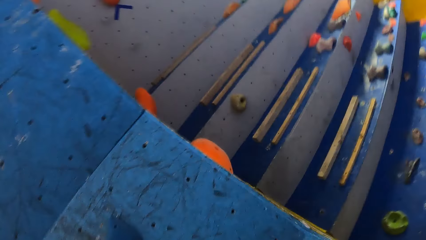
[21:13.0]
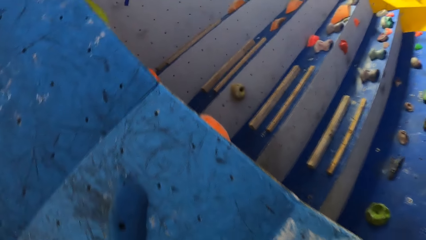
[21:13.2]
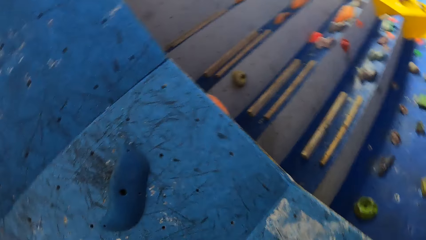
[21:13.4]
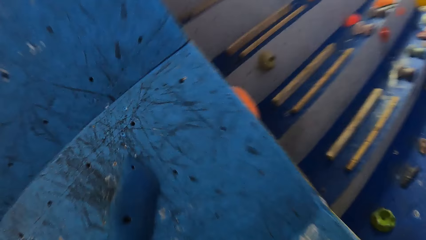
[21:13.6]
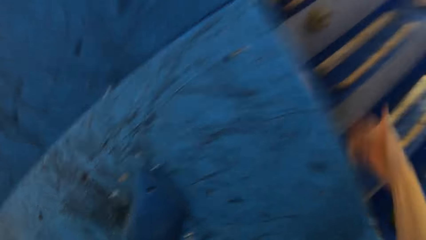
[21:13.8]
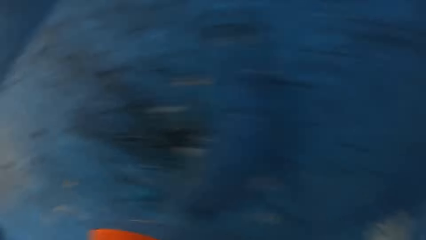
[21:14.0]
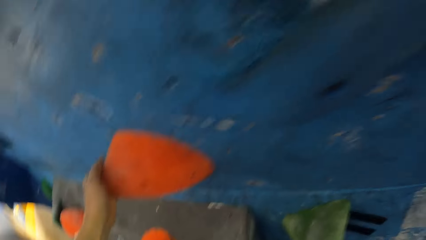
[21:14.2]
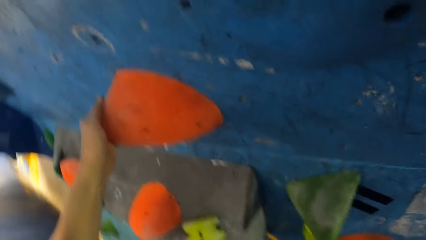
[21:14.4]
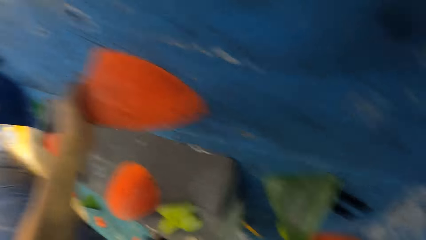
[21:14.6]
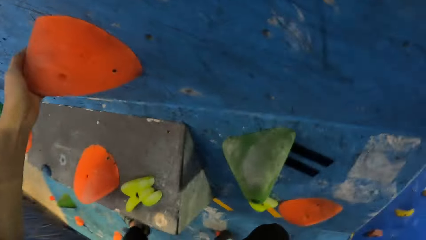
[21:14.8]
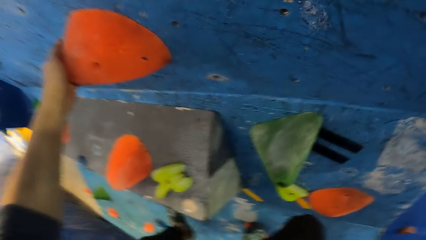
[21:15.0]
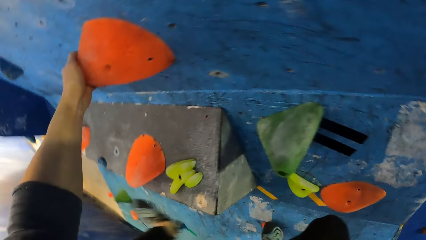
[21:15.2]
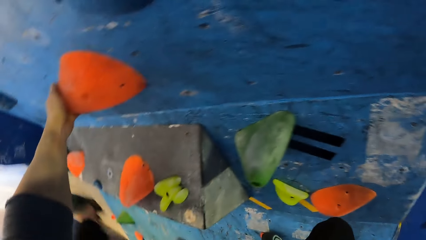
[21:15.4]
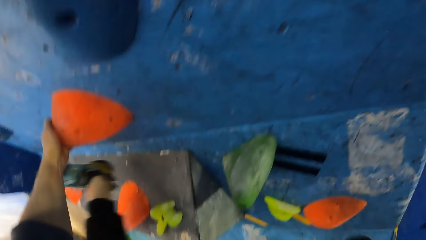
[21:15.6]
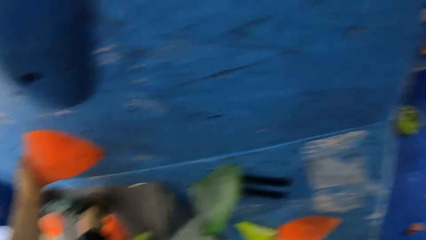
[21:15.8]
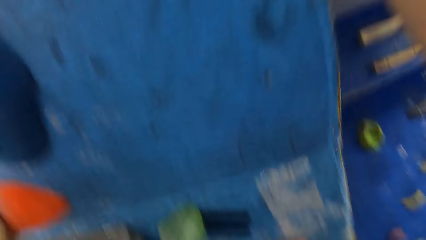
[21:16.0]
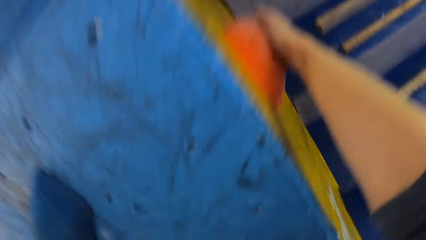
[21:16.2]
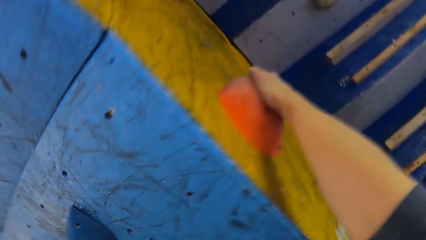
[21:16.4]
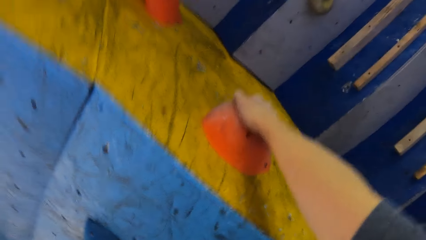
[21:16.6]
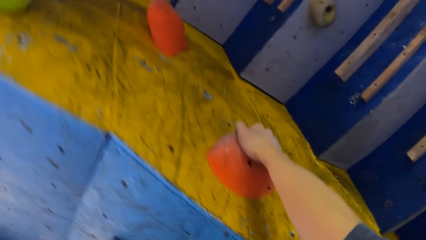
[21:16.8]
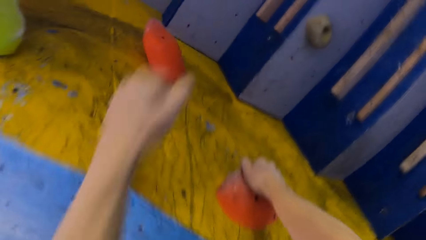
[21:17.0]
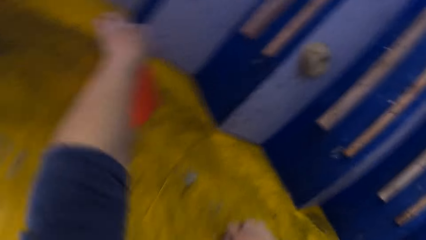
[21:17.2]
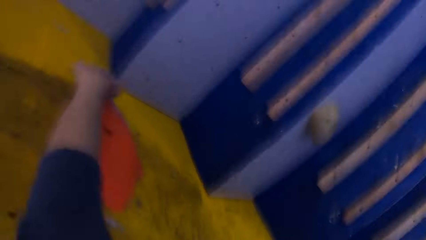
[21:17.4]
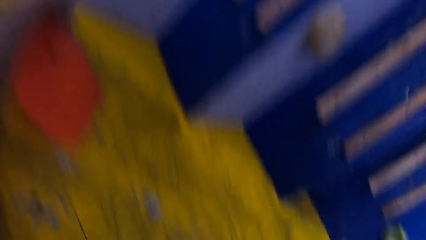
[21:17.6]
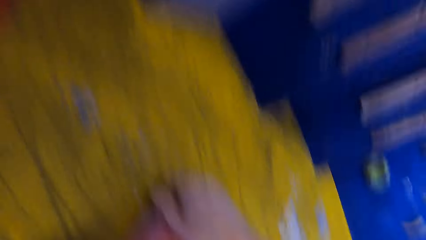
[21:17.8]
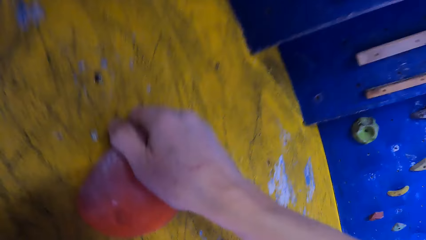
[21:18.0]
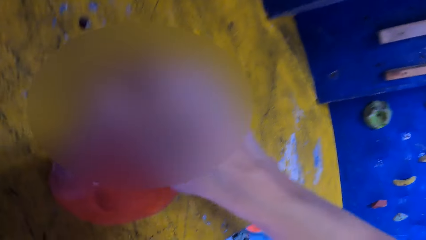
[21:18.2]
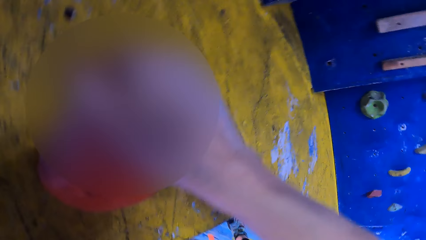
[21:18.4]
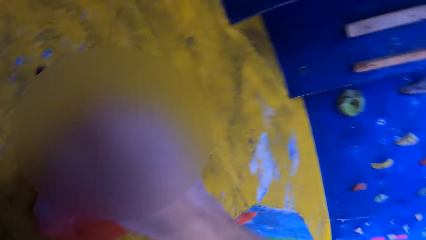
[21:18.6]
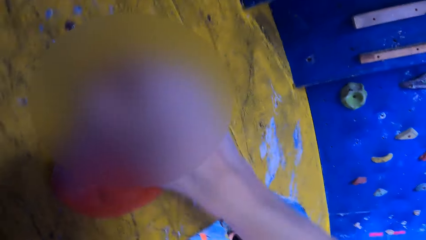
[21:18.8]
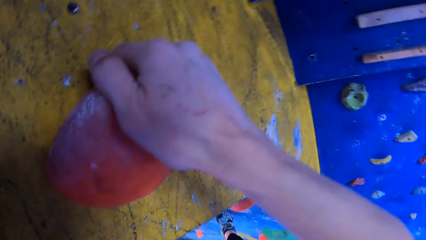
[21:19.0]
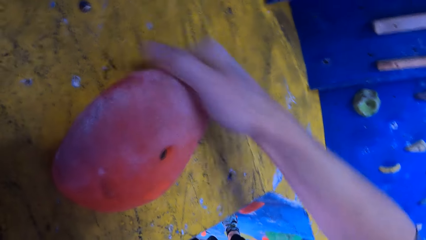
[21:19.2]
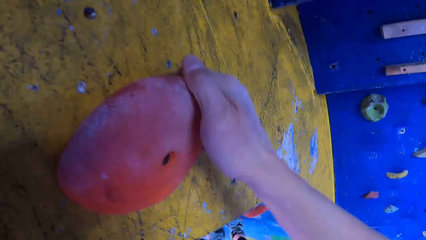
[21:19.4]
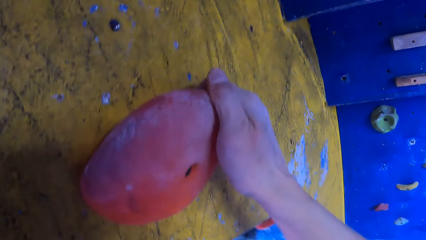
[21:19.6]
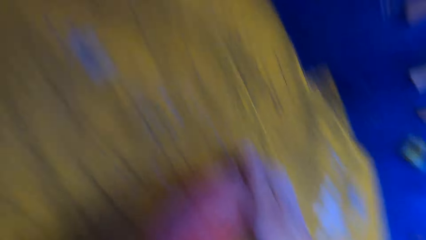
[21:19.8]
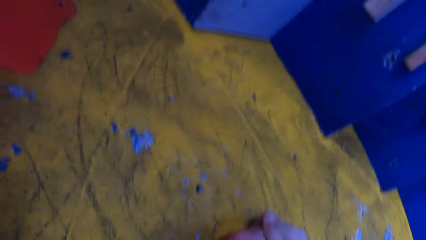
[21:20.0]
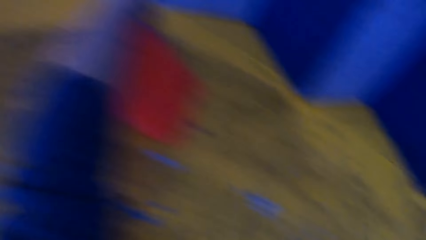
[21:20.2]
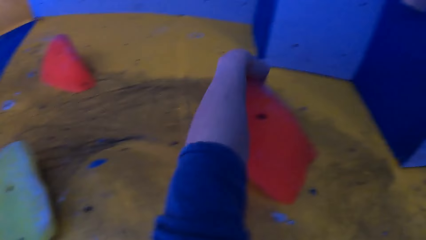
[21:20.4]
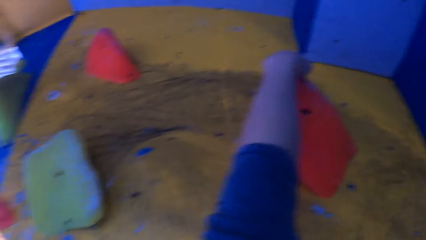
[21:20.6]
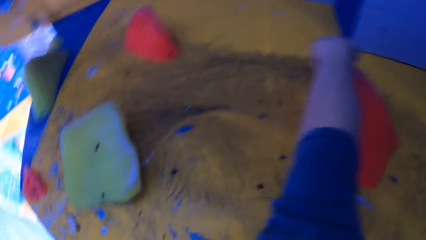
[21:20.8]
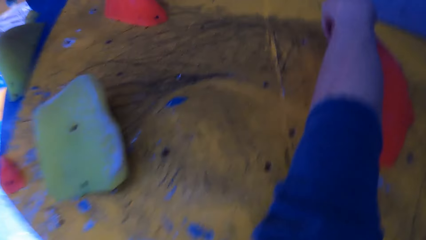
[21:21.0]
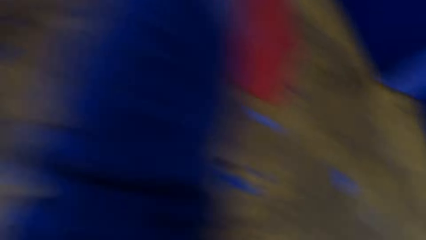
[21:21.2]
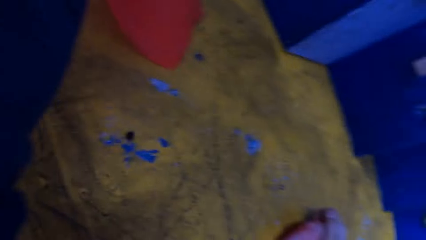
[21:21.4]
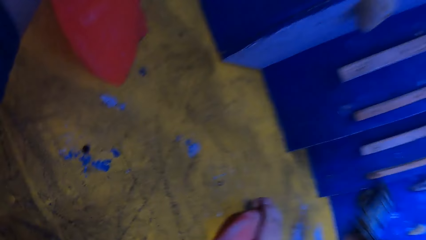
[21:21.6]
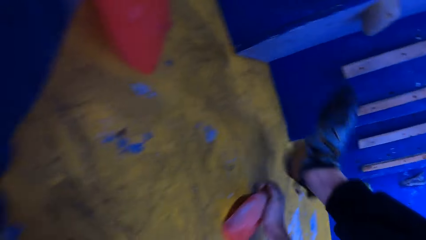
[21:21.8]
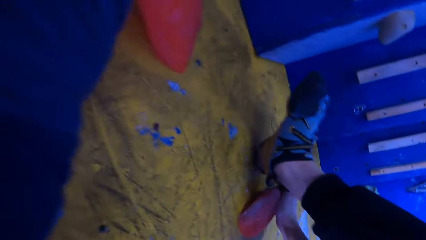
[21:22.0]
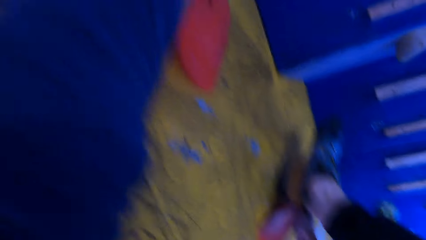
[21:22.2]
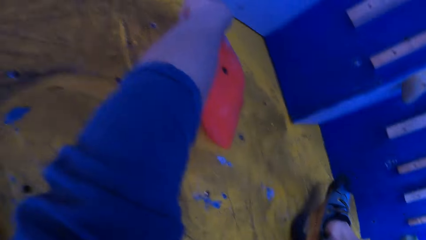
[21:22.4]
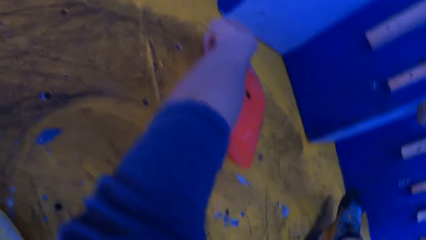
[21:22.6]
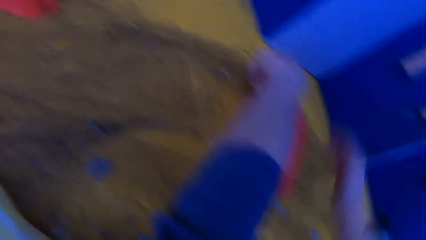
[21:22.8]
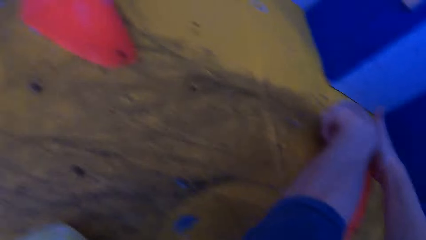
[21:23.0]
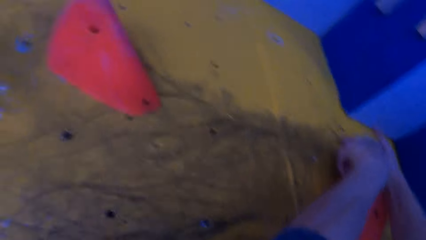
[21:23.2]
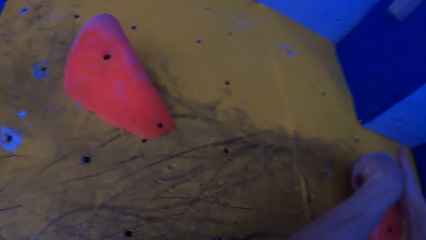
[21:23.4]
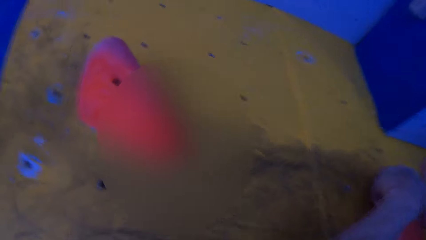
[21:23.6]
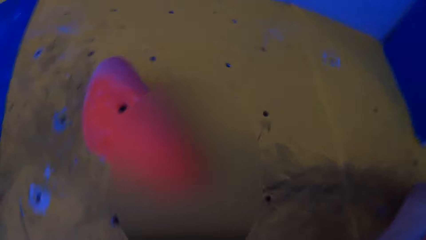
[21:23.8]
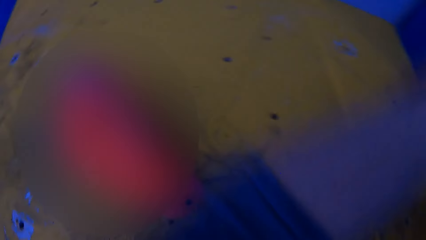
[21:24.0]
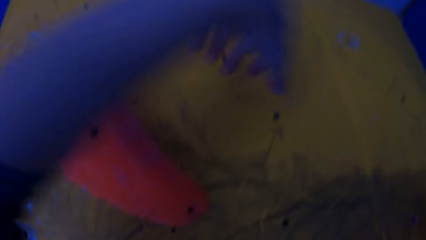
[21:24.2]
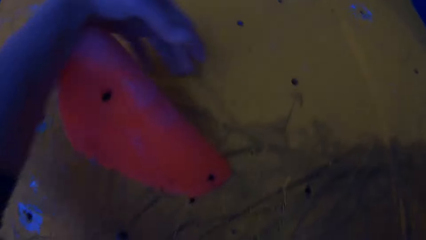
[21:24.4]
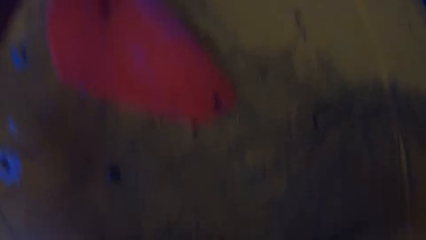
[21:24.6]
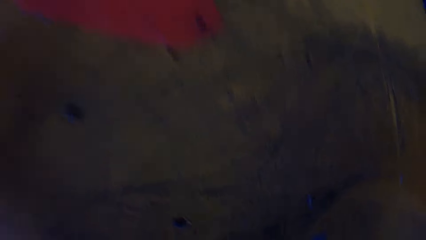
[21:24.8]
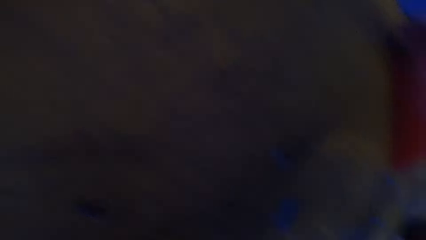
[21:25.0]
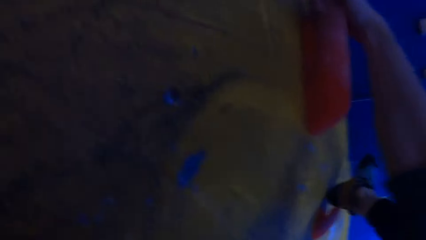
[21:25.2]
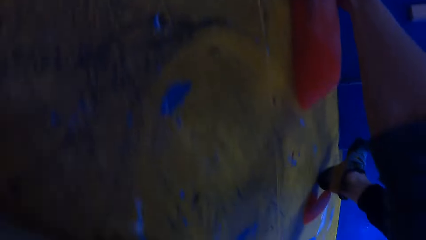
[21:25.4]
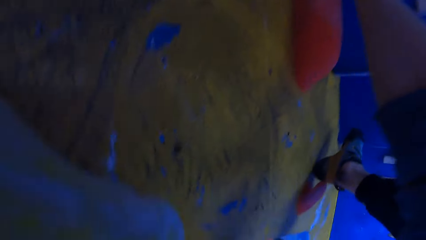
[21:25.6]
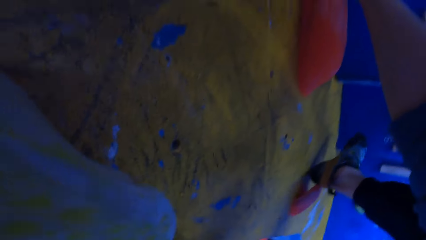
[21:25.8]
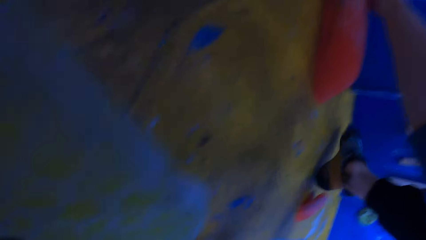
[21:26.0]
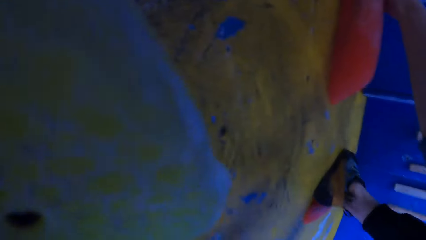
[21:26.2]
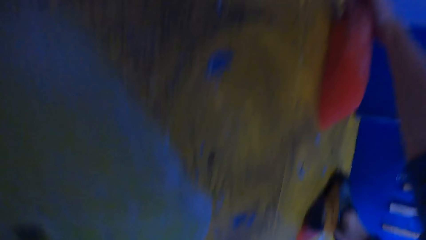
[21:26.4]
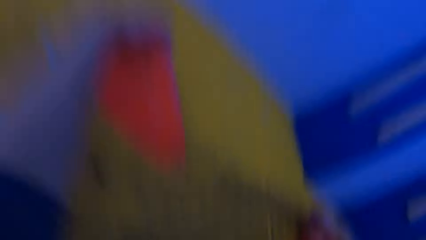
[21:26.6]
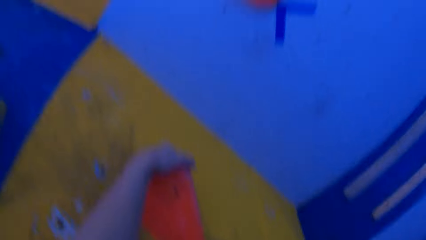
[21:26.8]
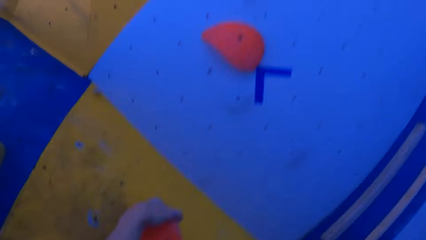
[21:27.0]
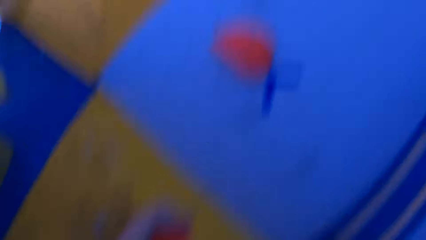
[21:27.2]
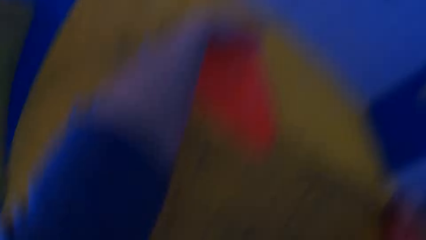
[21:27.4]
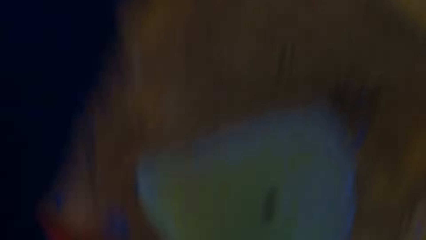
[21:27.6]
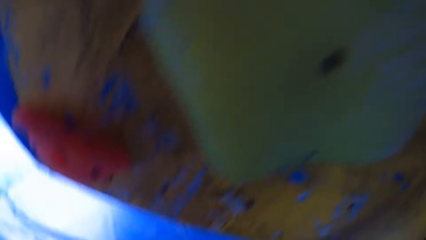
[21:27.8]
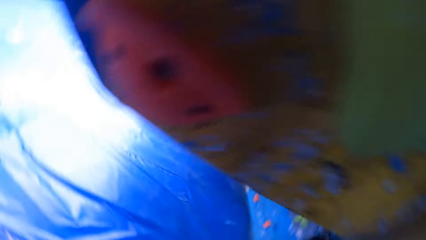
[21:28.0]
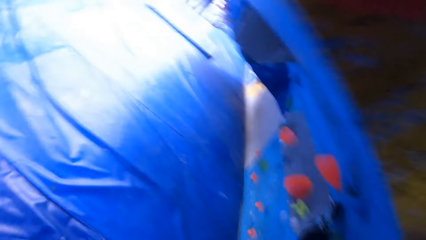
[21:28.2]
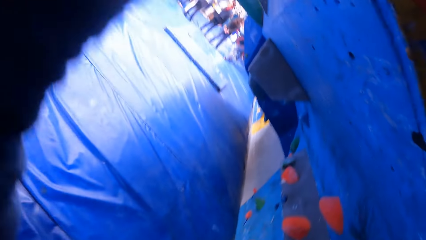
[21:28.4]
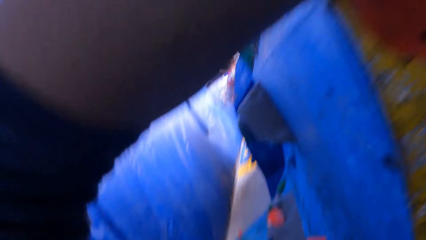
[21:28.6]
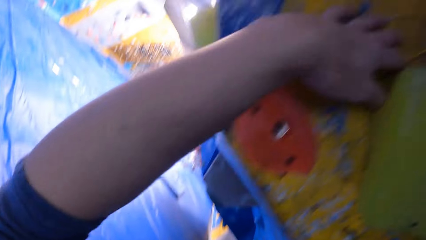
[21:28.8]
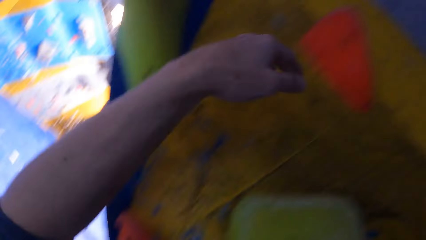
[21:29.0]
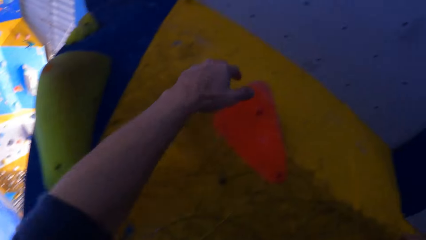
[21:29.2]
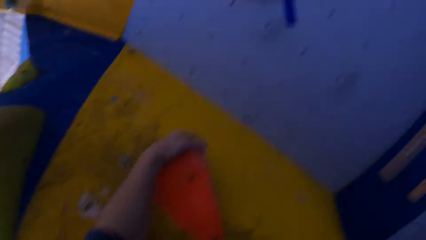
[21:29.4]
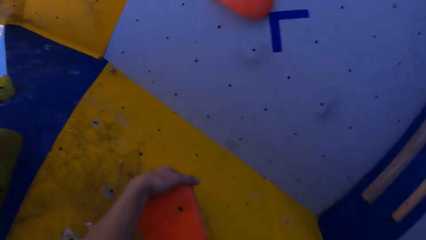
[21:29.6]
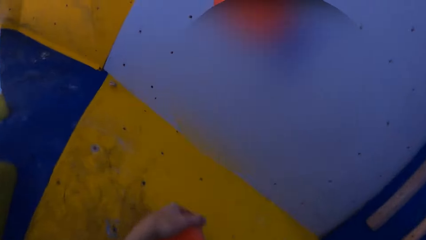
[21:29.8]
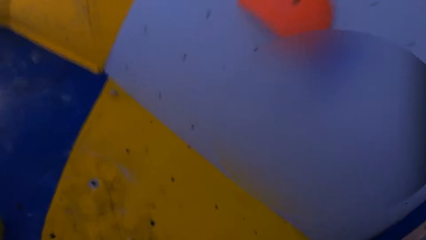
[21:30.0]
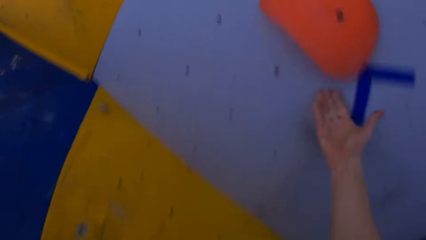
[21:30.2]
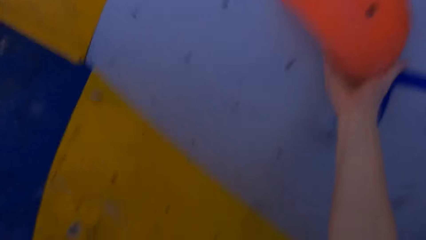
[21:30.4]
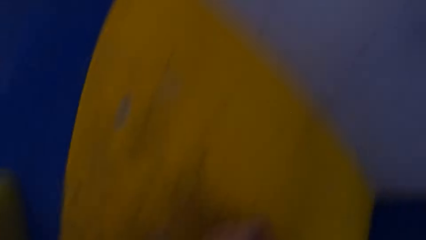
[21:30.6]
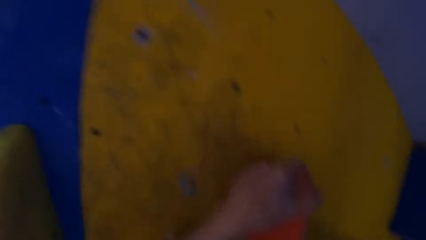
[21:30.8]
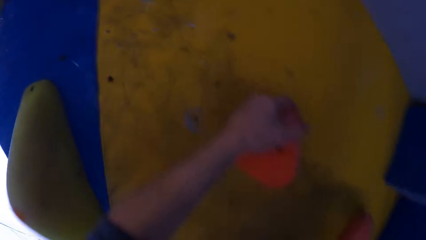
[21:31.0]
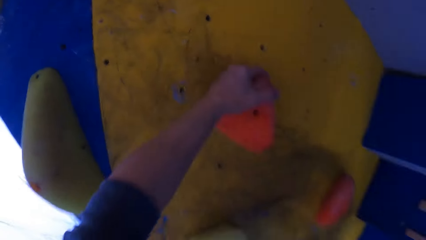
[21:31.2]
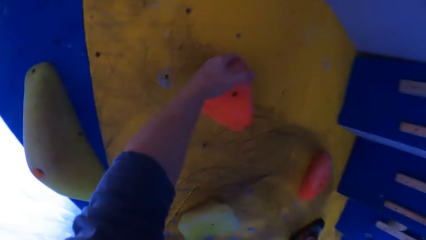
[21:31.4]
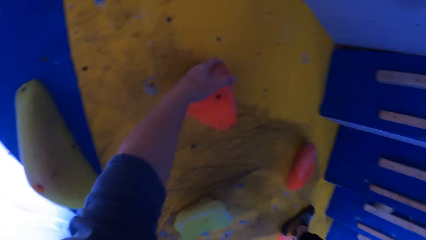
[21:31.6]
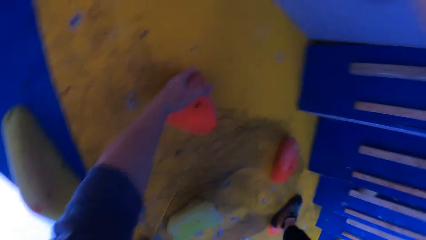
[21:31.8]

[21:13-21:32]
The camera wearer holds a climbing hold with his right hand on the climbing wall. He moves his left foot on the wall. He holds a climbing hold with his left hand on the climbing wall. He puts his right foot on the climbing hold on the wall. He holds the climbing hold with his right hand on the climbing wall. He holds a climbing hold with his left hand on the climbing wall. He does so again. He holds a climbing hold with his right hand on the climbing wall.
